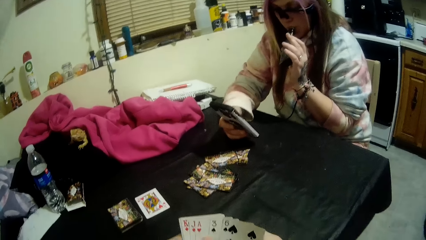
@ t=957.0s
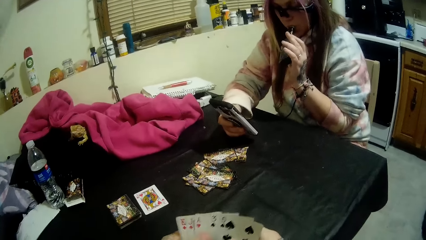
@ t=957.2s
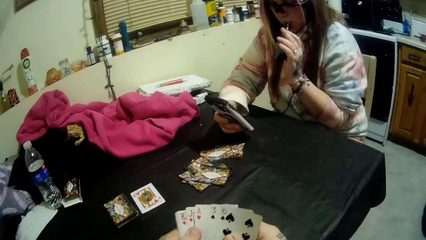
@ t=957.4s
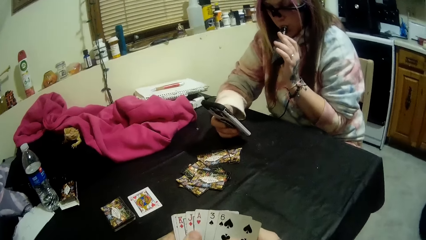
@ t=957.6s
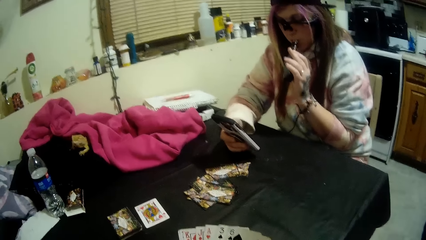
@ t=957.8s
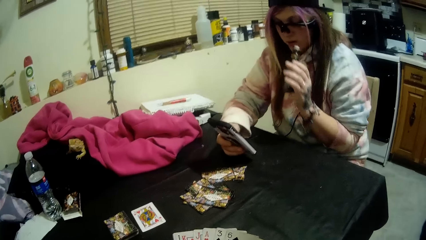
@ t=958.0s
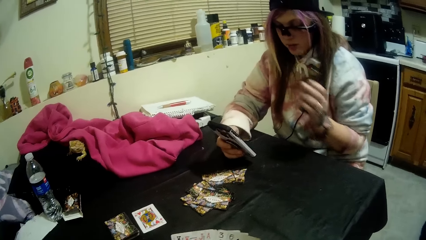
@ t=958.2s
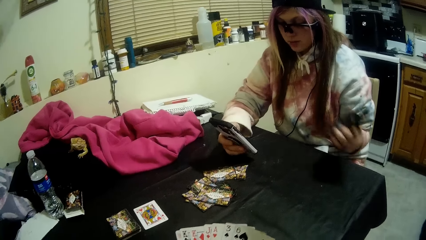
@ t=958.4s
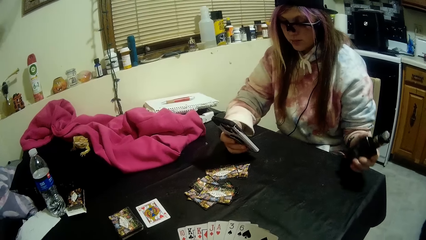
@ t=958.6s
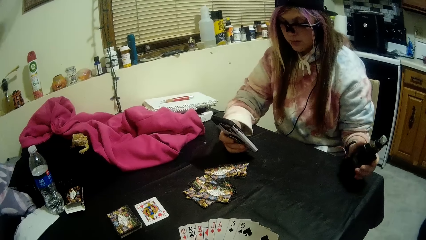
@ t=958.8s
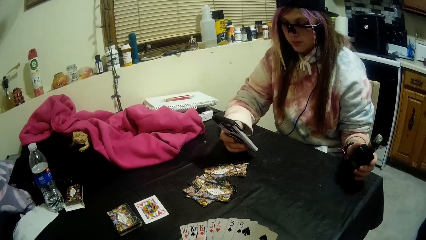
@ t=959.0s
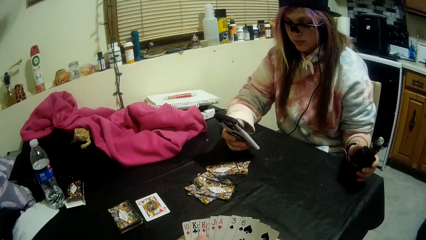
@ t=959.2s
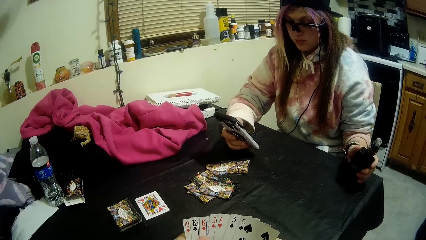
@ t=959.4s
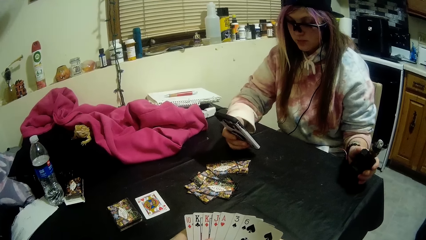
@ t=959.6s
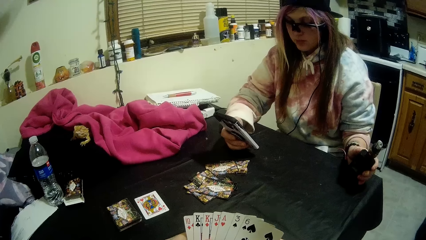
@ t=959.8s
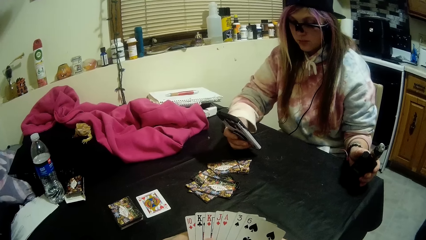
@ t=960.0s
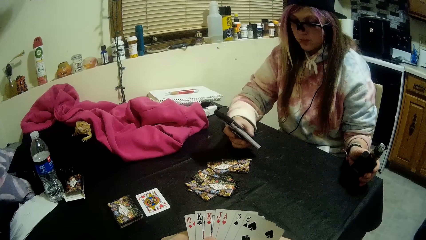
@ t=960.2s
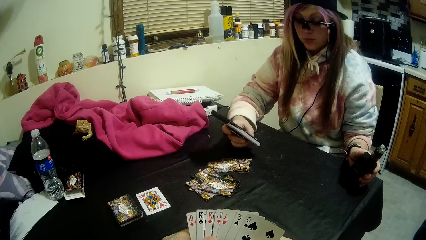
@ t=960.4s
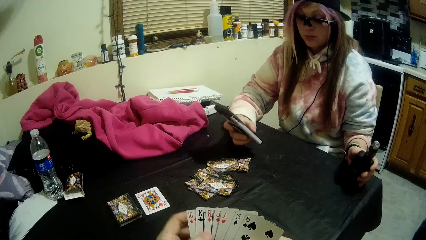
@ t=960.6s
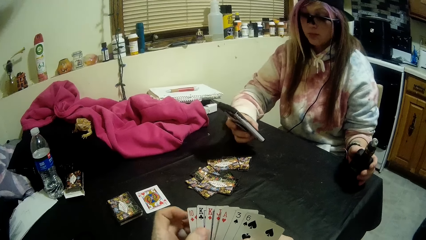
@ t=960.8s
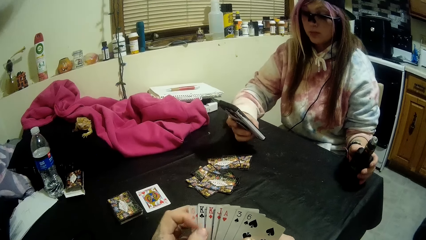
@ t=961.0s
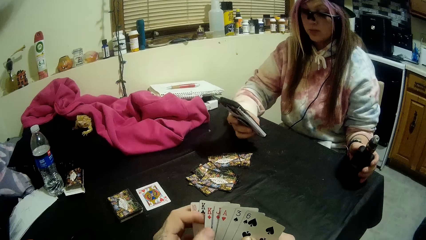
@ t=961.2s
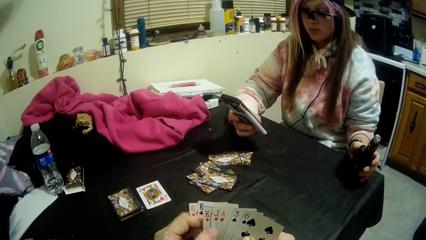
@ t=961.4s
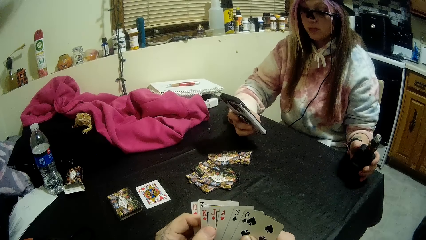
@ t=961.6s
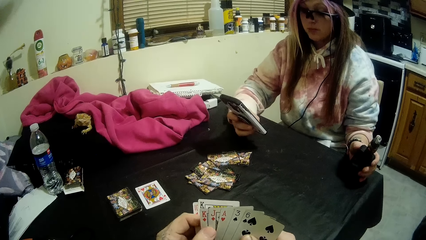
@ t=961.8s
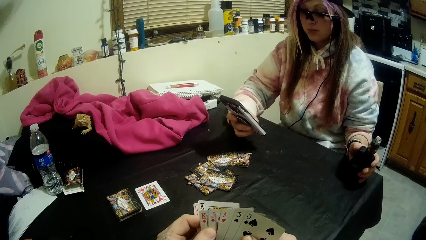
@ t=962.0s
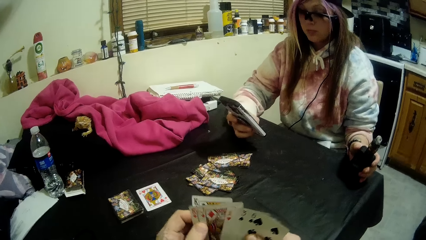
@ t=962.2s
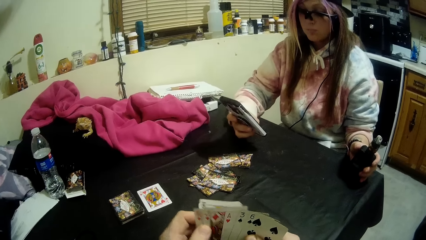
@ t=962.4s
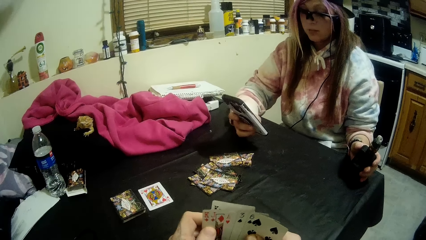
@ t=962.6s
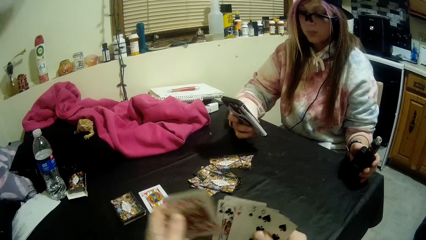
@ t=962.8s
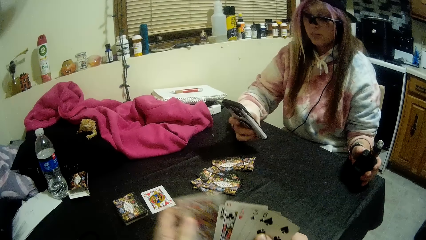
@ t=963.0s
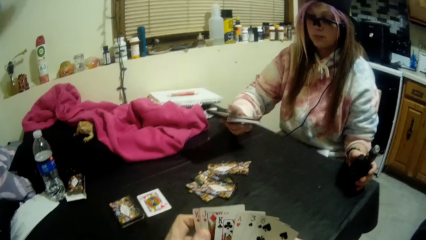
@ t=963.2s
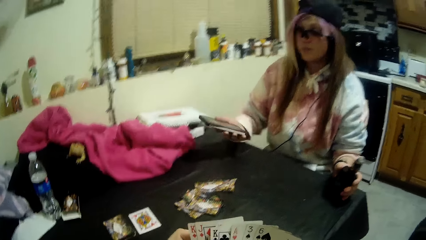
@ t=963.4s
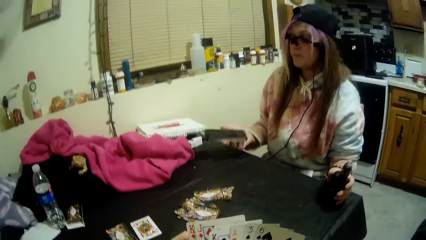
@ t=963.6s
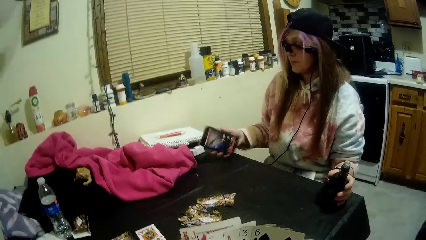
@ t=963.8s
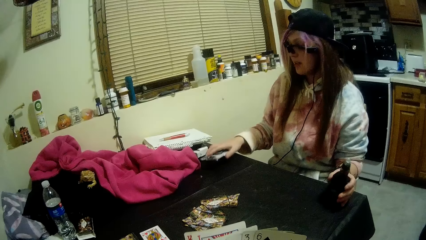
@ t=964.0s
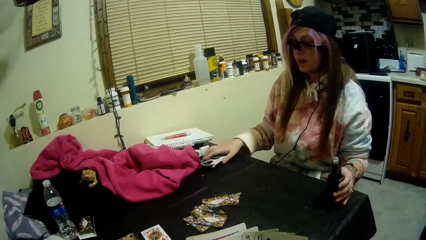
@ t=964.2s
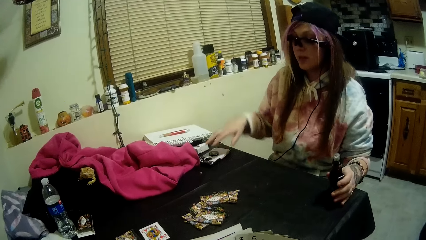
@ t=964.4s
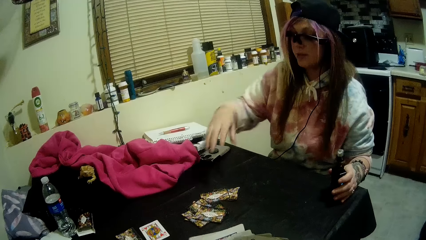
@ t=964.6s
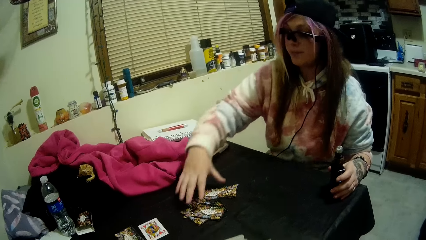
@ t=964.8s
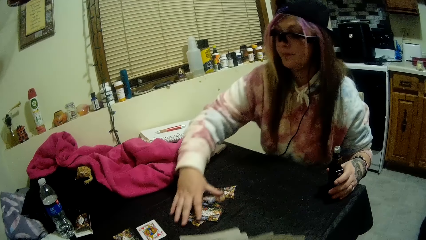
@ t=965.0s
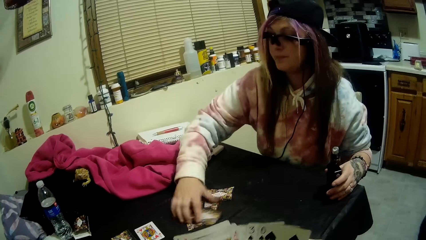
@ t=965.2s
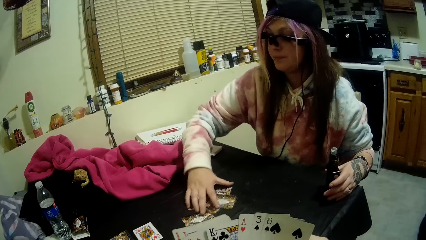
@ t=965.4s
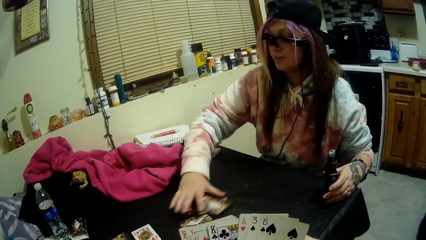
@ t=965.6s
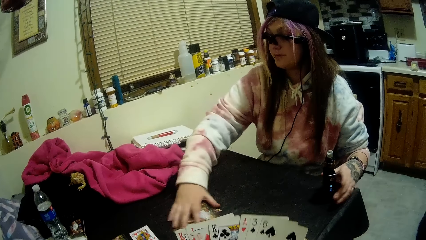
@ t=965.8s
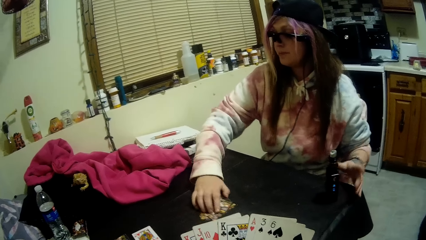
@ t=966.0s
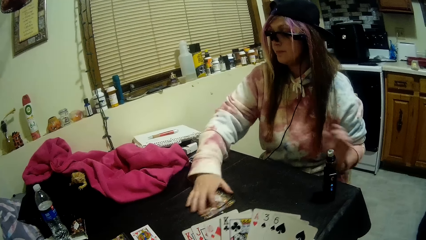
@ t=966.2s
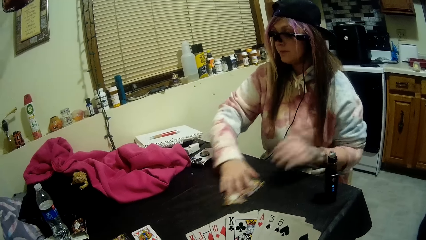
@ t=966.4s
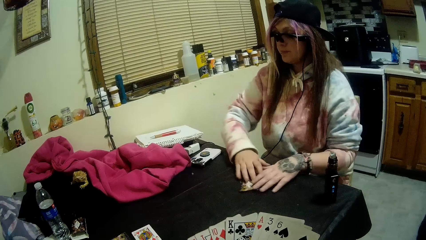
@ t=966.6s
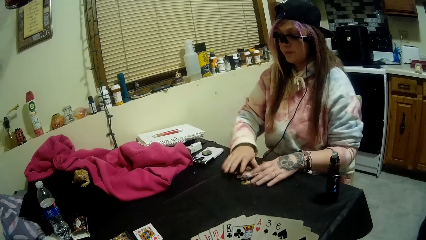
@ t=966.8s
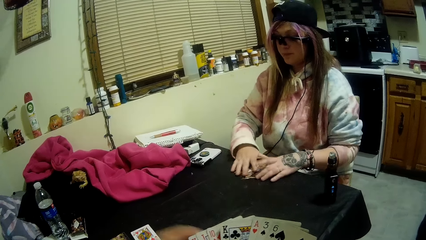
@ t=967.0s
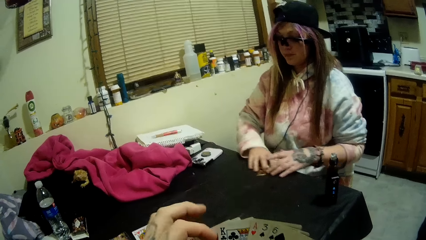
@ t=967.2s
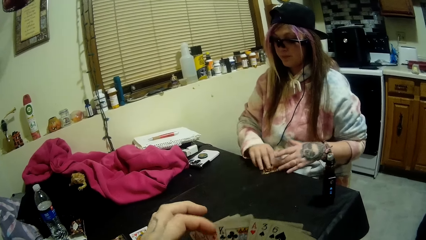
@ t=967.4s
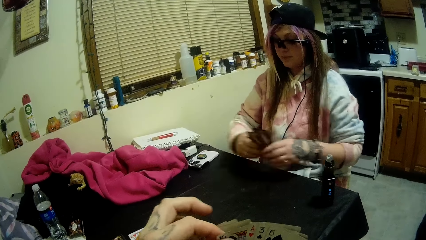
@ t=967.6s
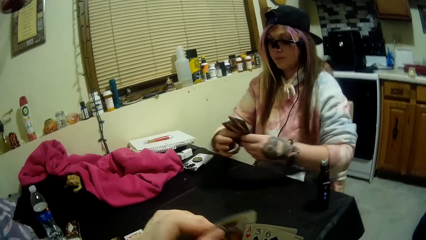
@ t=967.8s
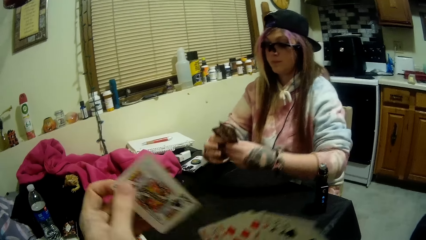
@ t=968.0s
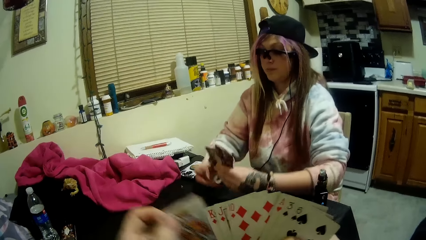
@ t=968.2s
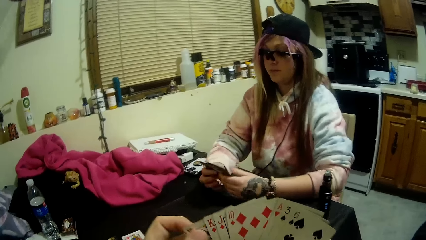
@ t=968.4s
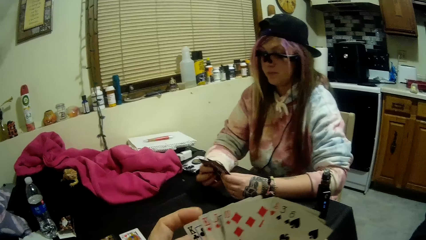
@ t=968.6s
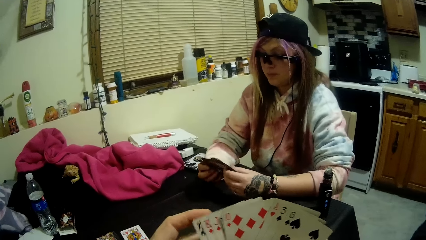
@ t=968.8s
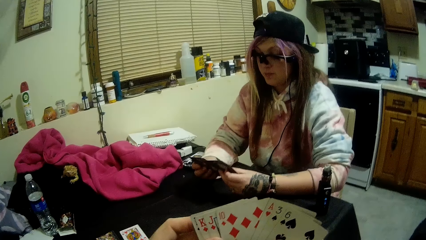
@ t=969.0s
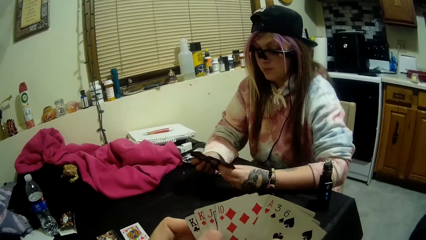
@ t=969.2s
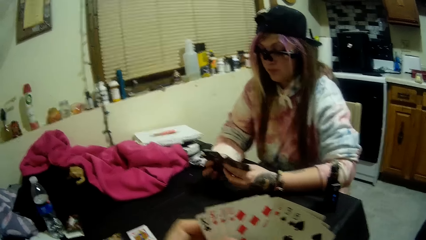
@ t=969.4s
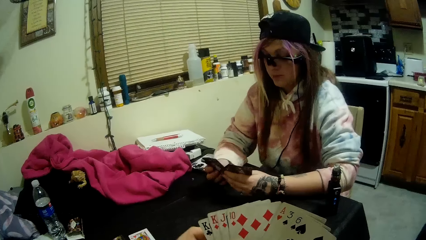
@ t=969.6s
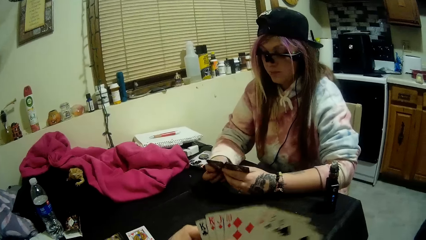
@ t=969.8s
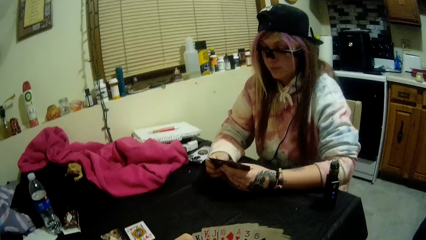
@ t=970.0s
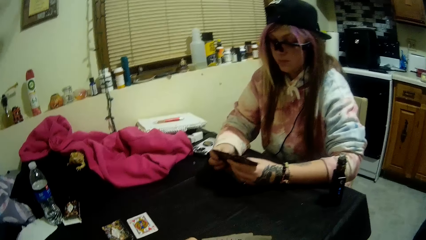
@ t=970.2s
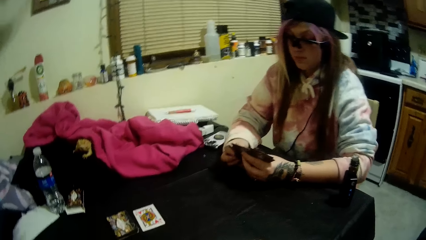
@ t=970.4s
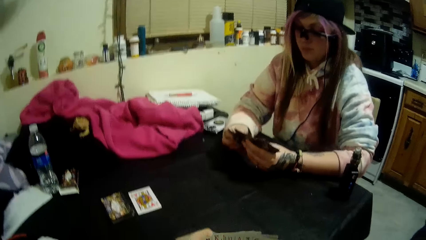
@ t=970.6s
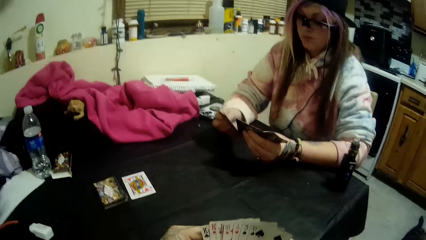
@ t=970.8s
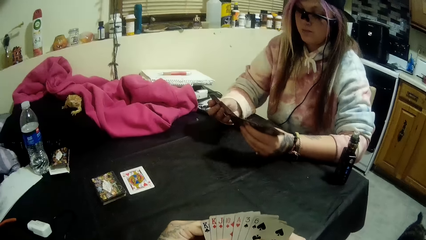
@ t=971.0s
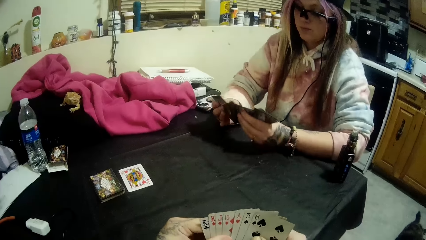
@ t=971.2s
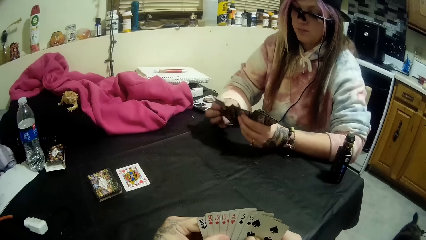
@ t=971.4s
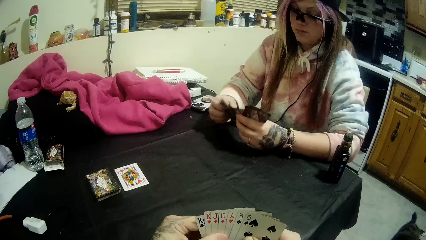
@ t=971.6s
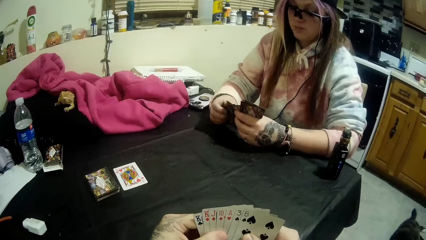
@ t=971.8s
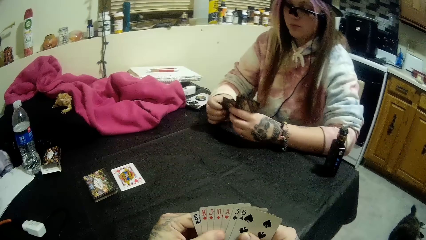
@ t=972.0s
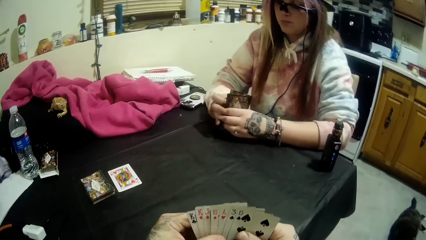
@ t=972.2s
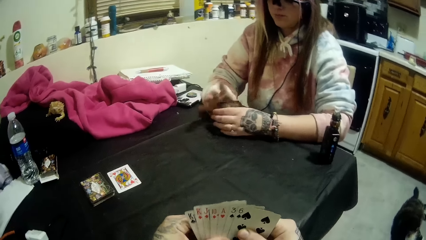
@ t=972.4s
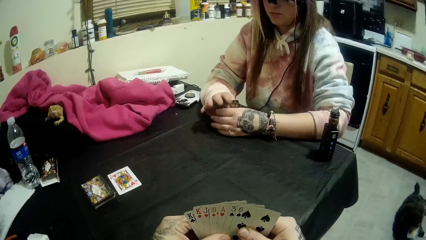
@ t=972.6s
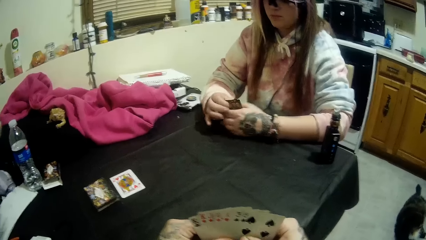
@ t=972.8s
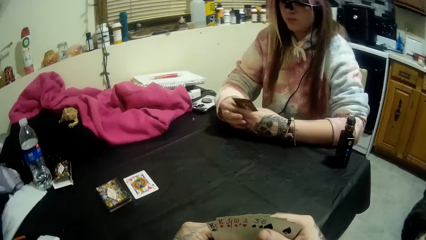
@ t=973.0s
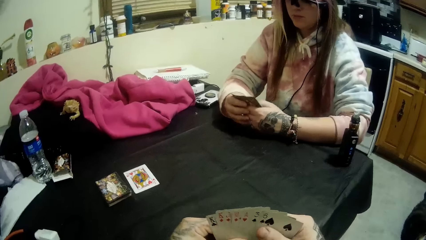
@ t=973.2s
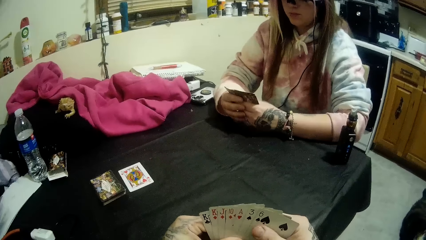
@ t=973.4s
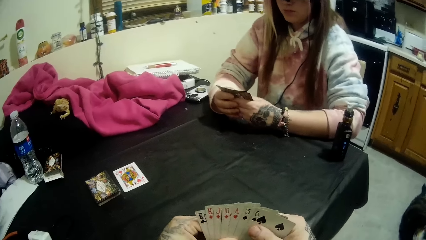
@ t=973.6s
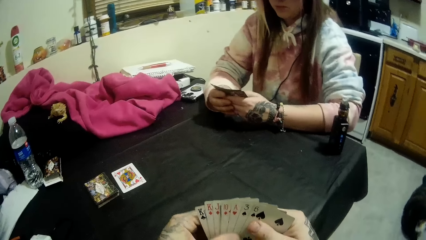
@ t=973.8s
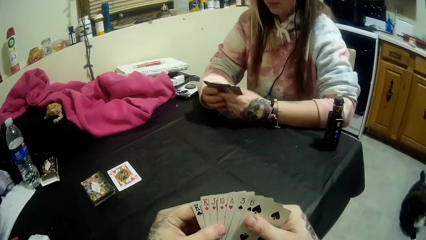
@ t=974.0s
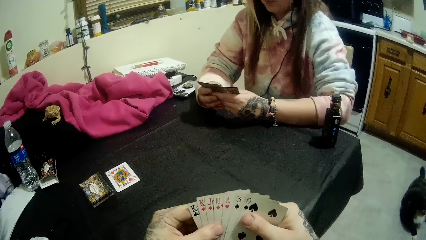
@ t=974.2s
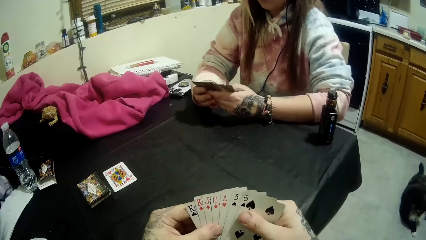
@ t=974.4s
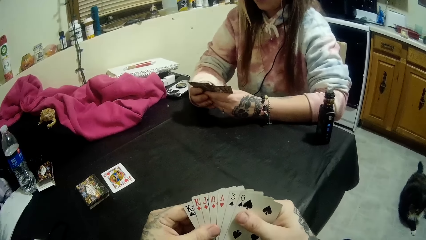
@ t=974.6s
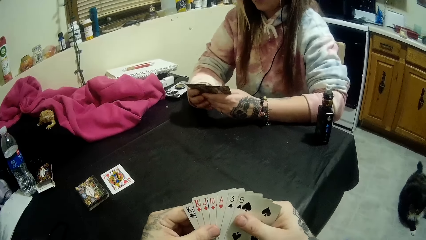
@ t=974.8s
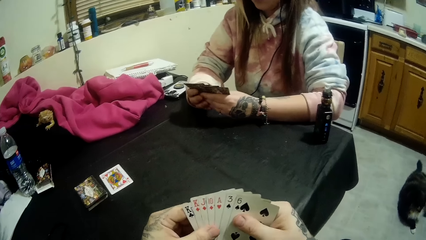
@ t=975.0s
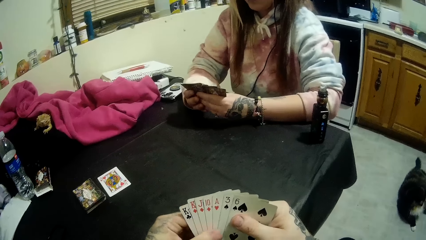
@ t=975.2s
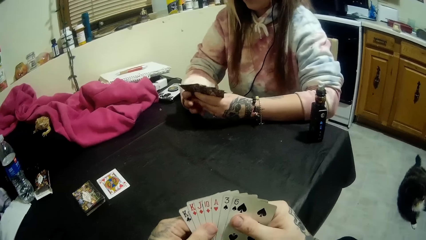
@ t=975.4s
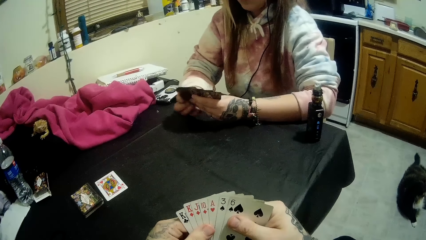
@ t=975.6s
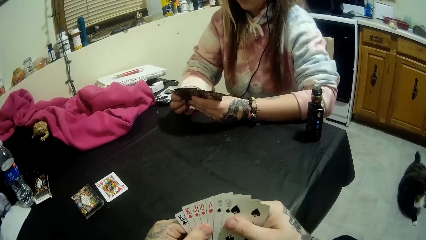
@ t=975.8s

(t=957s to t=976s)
The camera wearer scans through the cards in his hands. The woman moves something from her mouth. She drops the bottle of vapes on the table. She holds something on her left hand. She drops the mobile phone on the table. She puts something on the table. She picks up her portion of the distributed cards on the table with her right hand. She uses the left hand. The camera wearer sorts the cards on his hands. The woman scans through the cards in her hands. She sorts the cards.
